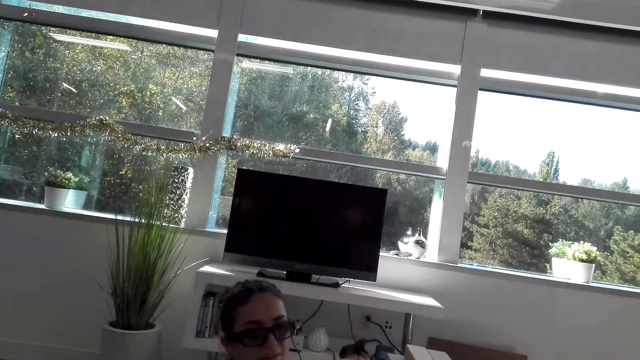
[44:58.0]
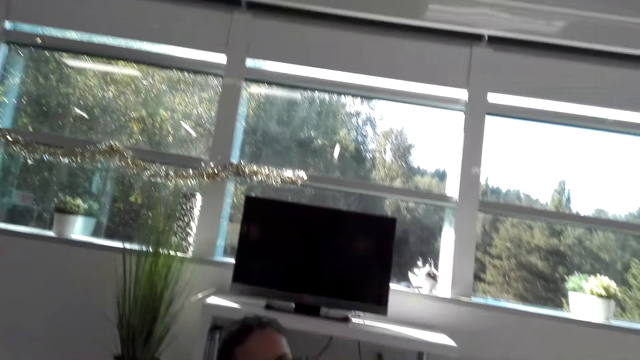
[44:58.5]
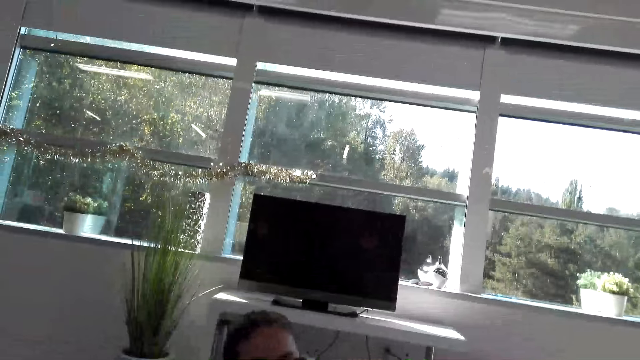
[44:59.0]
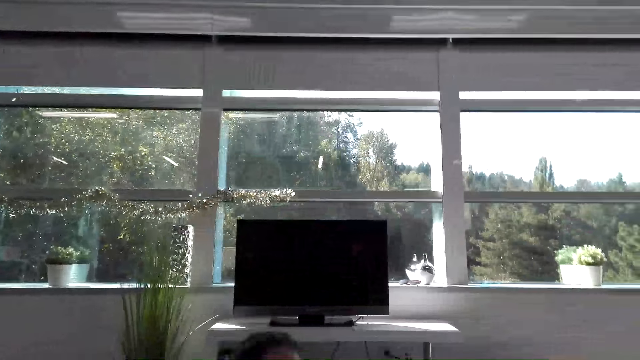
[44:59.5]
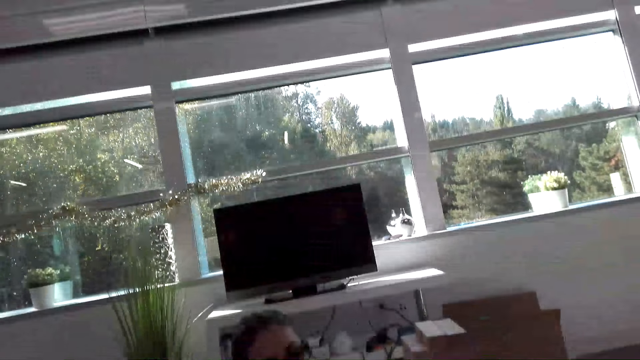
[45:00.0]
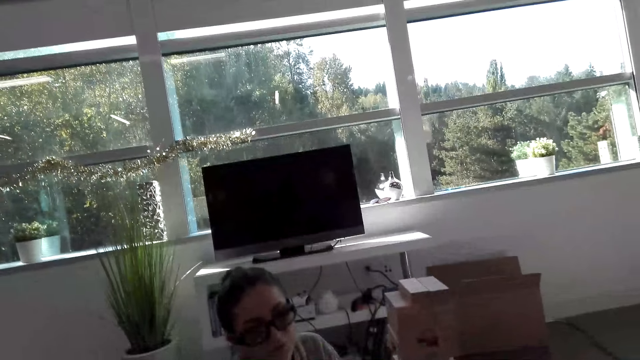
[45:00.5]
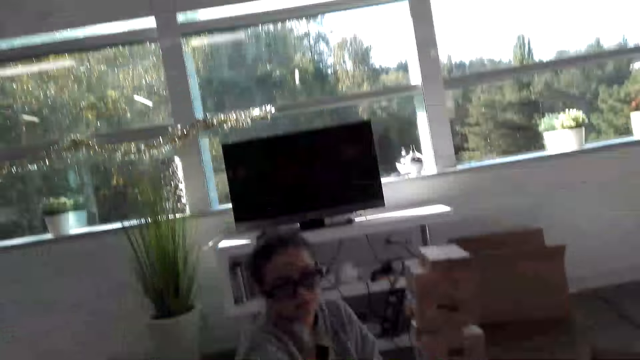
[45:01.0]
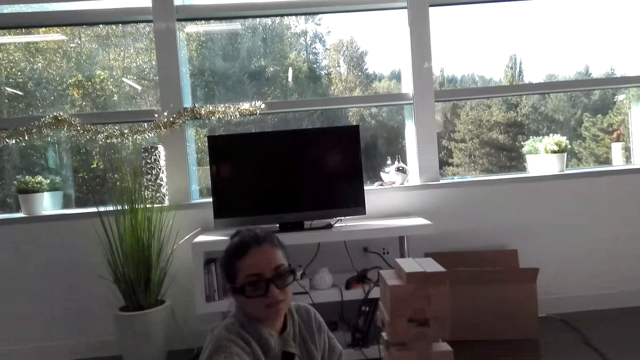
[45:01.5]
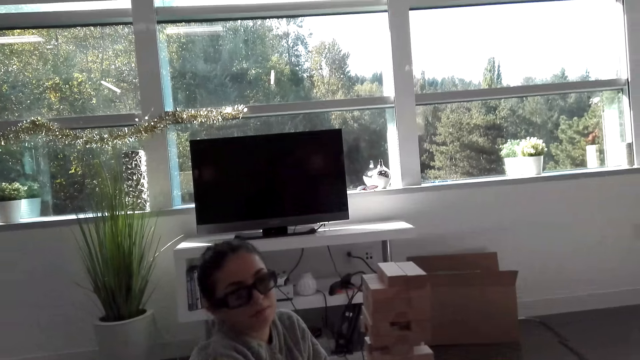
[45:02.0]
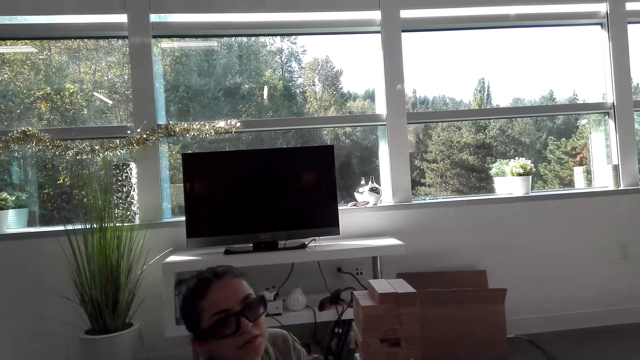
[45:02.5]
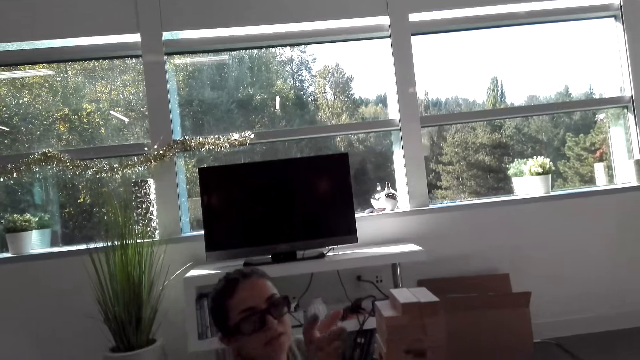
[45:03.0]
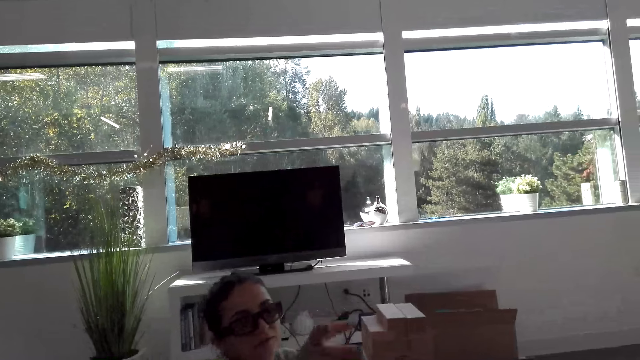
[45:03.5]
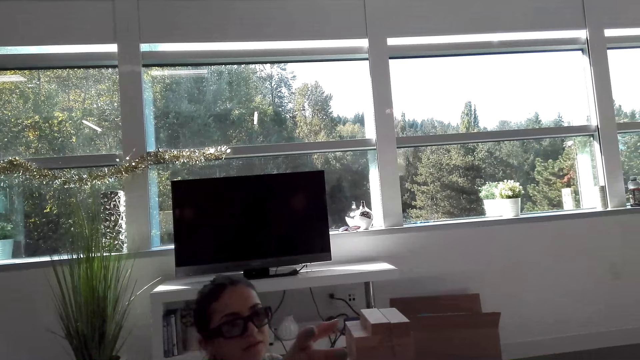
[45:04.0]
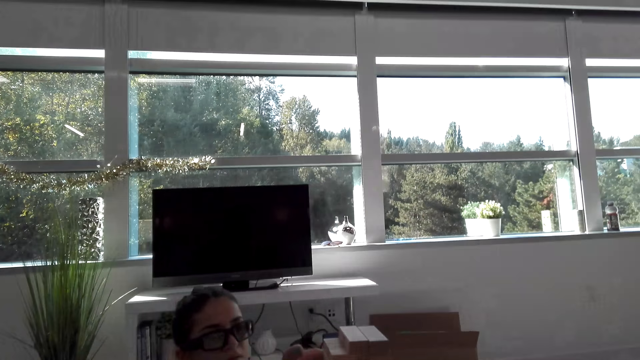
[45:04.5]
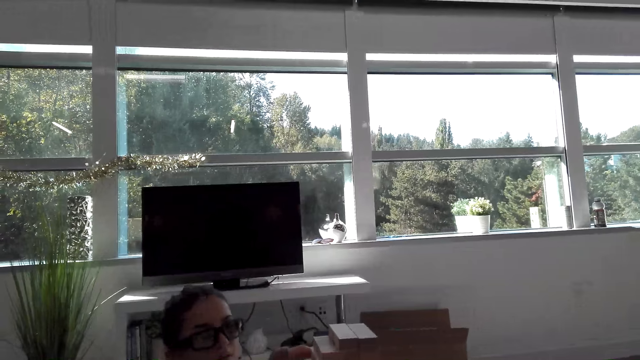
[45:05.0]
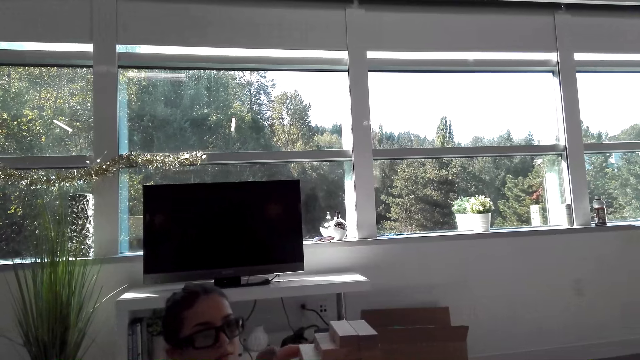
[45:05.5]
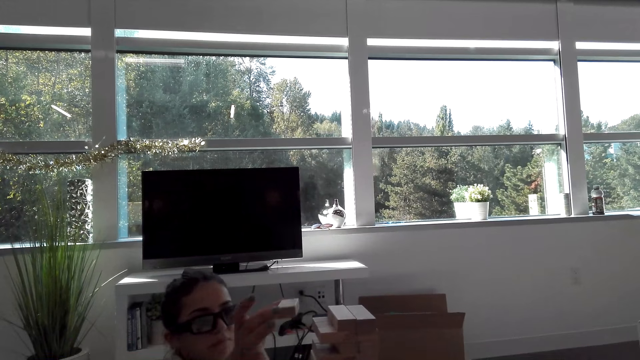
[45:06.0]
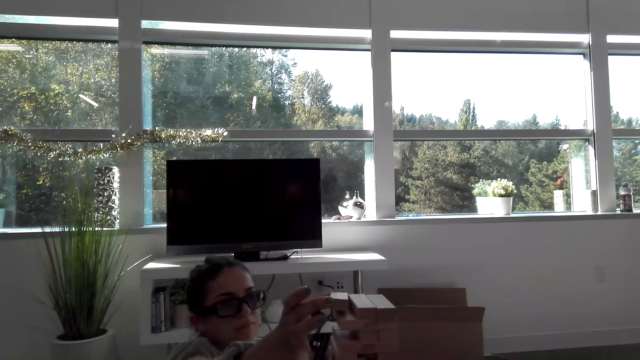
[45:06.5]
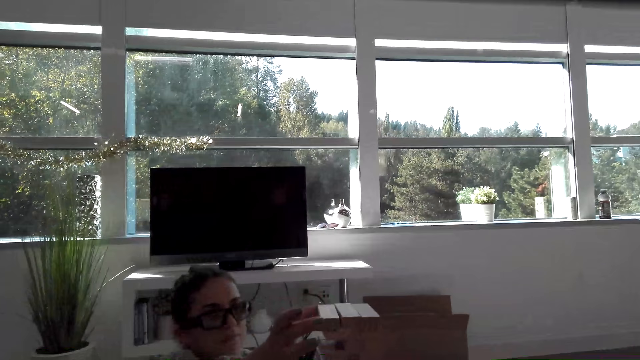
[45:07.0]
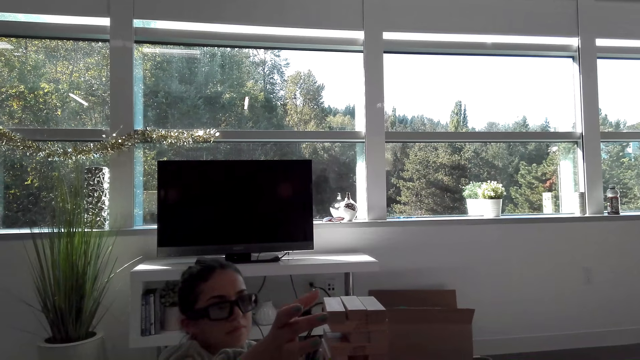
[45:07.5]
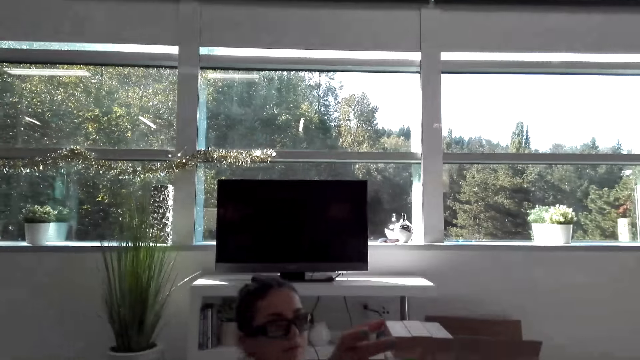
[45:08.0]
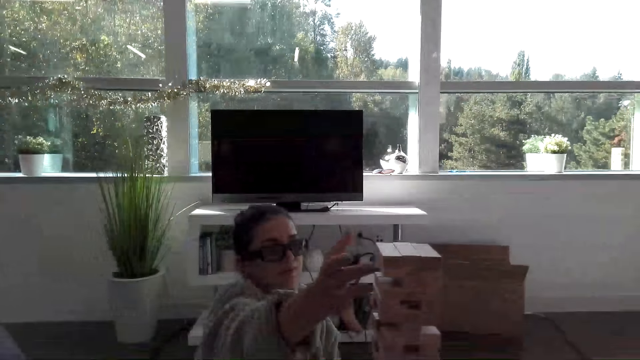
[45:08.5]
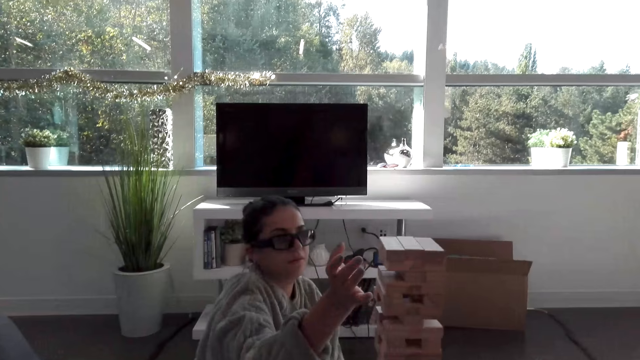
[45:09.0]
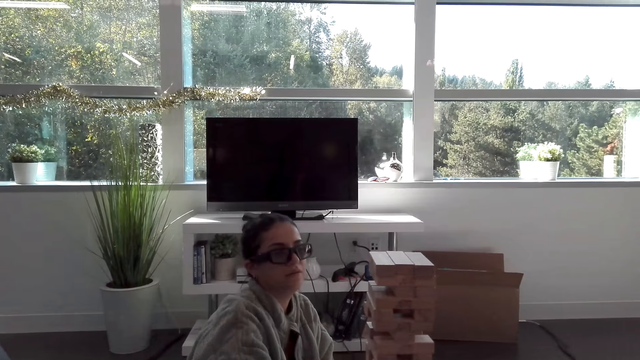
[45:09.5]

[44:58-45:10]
A lady moves her hand. She removes the wood block from the tower wood block. She places the wood block on the tower wood block.

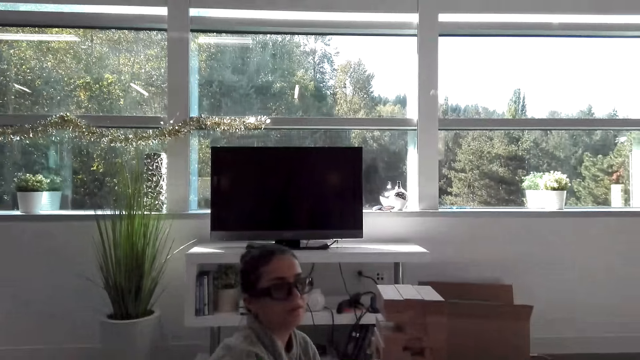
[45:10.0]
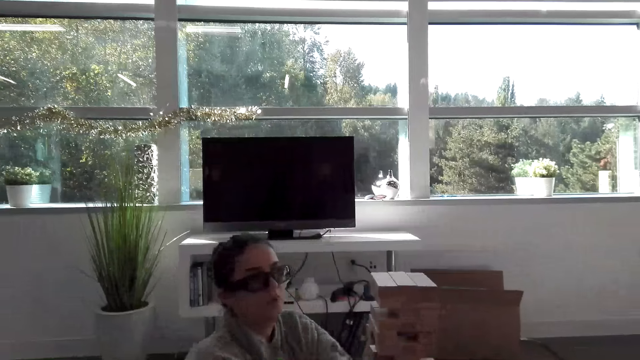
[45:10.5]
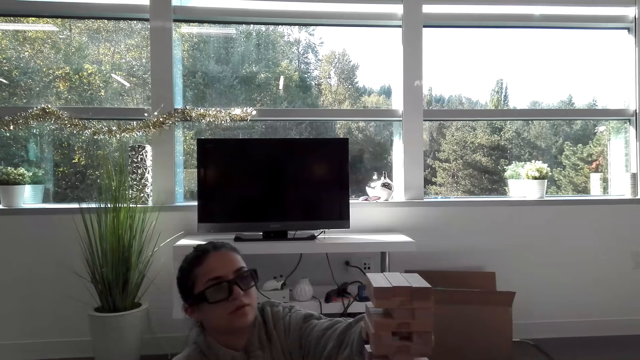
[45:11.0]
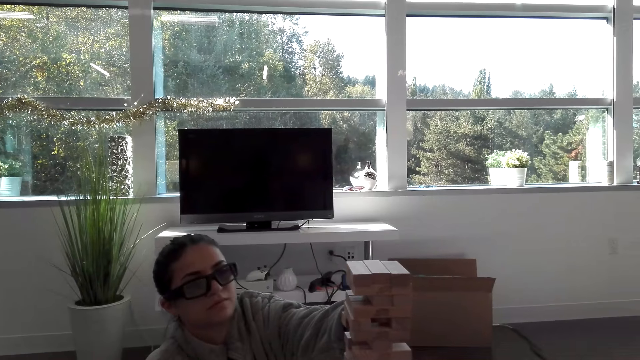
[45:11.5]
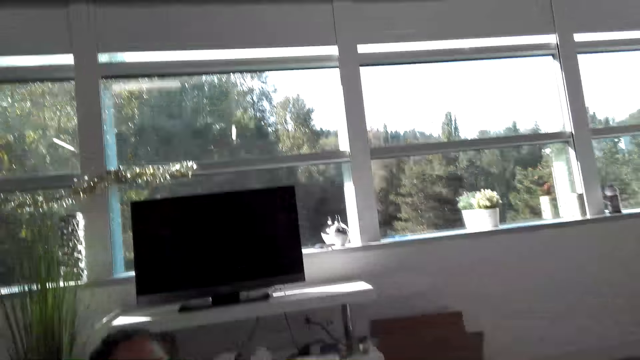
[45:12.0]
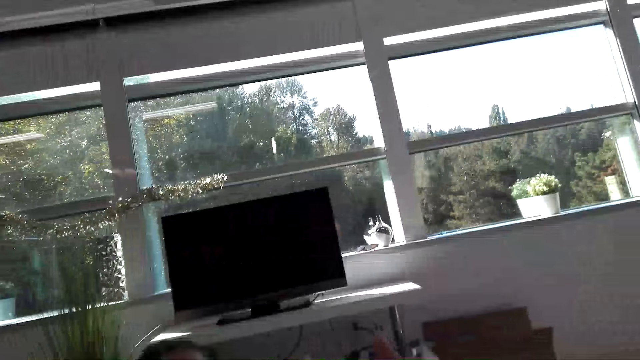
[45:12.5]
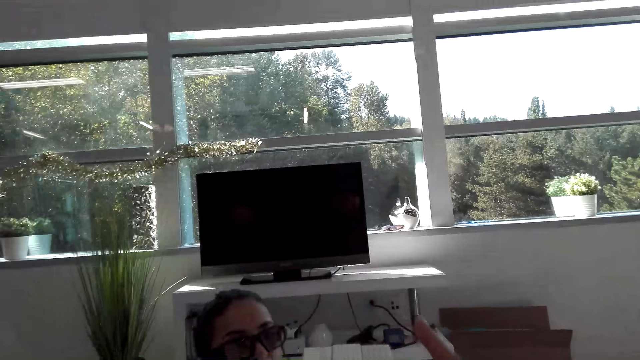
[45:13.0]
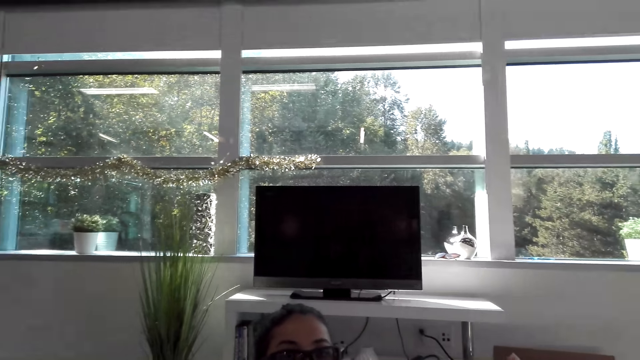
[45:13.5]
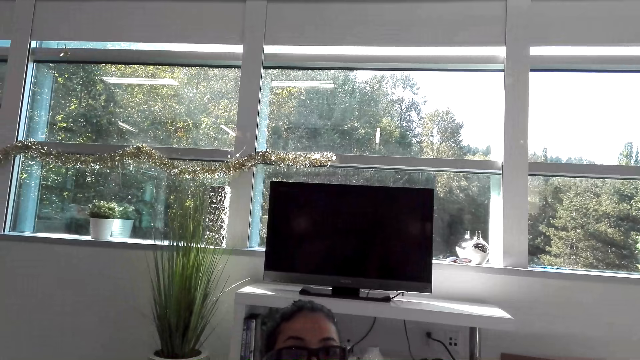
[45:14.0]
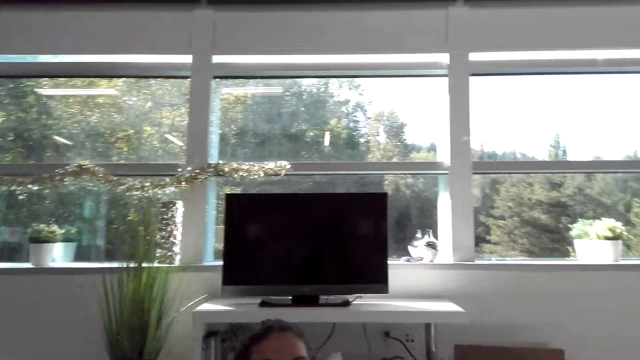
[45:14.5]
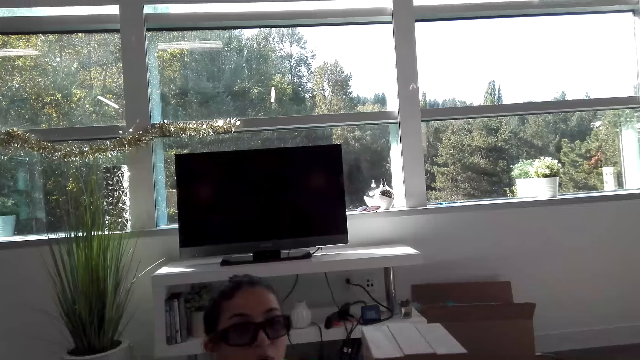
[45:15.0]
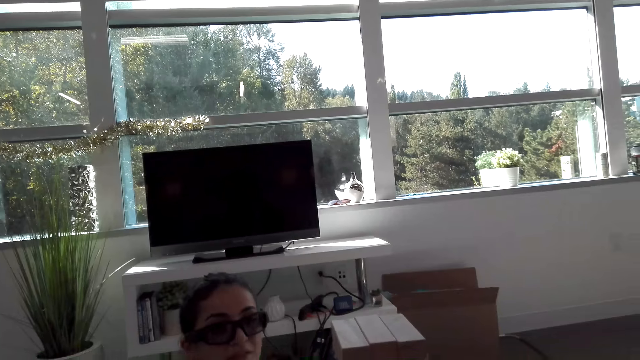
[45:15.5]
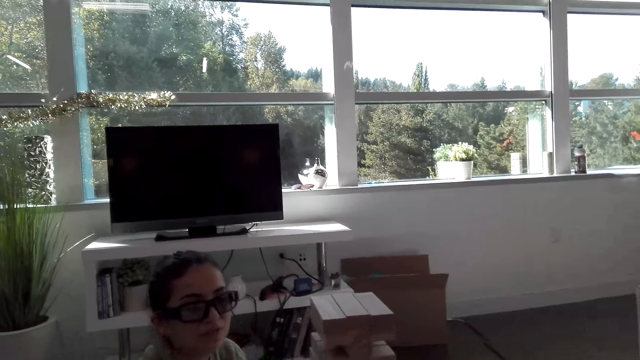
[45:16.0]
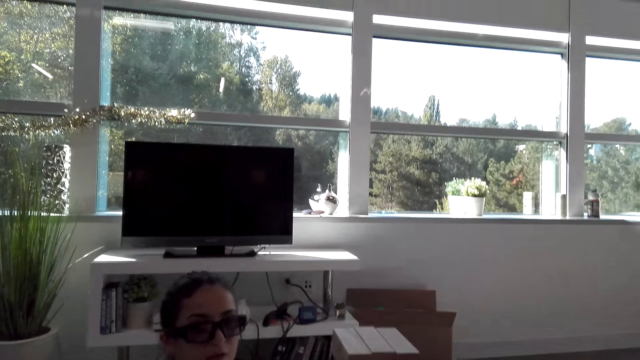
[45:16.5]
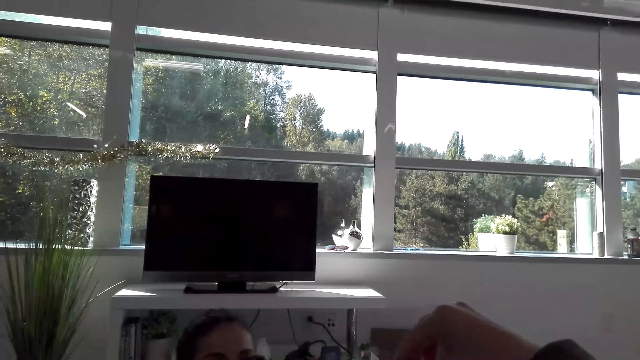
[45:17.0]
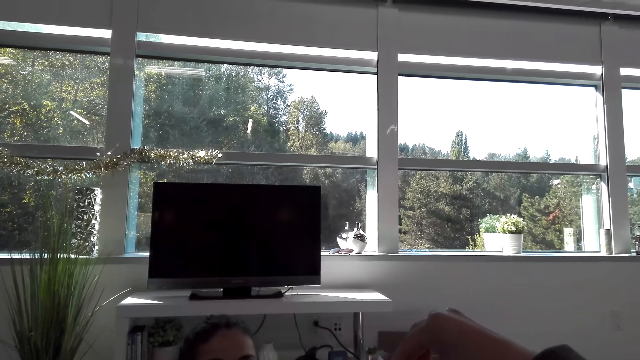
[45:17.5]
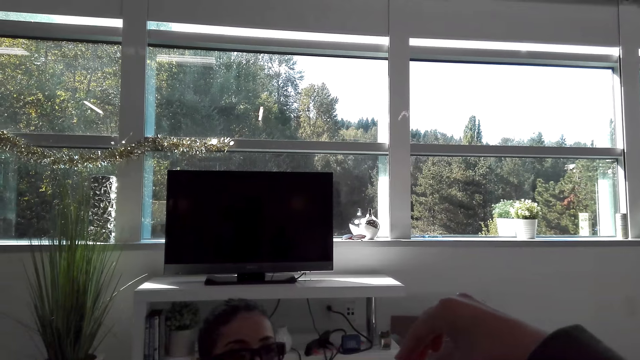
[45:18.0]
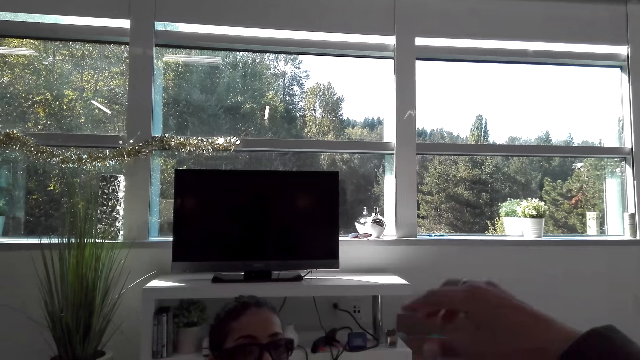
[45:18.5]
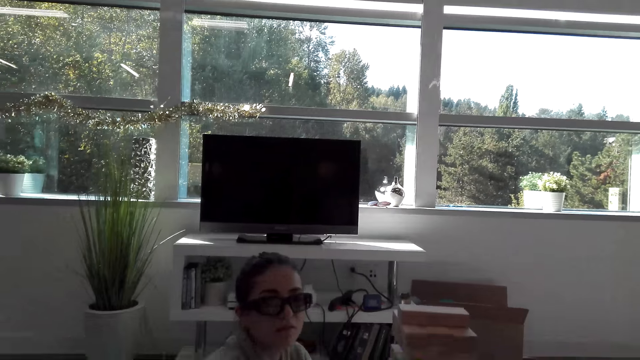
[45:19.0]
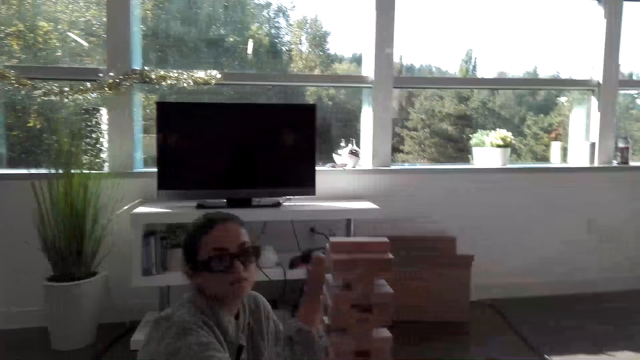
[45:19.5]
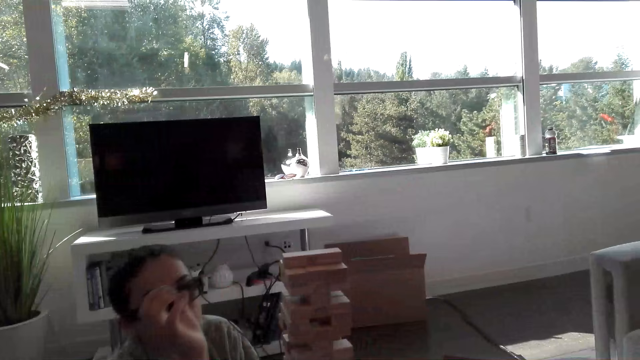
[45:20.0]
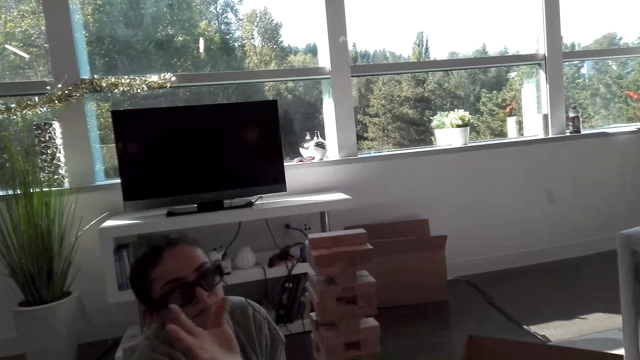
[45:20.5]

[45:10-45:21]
The lady holds the wood on the tower wood block. She does something. The camera wearer does something. They look around the room. They put a wooden block on other blocks. They talk with a woman.
